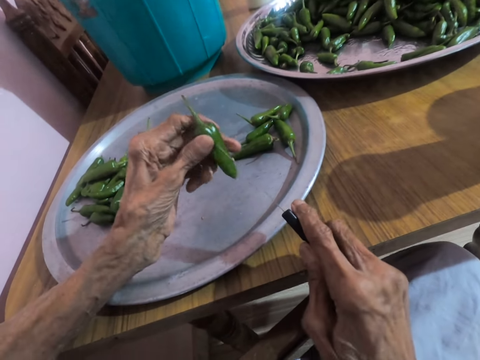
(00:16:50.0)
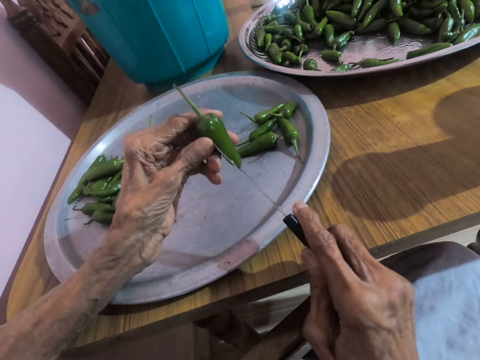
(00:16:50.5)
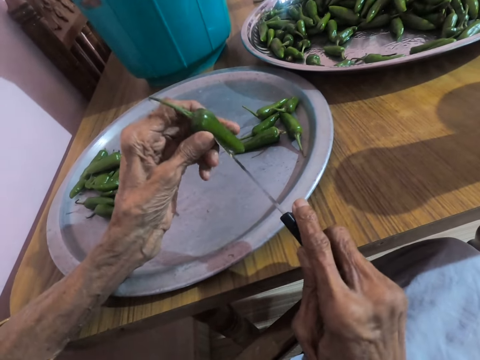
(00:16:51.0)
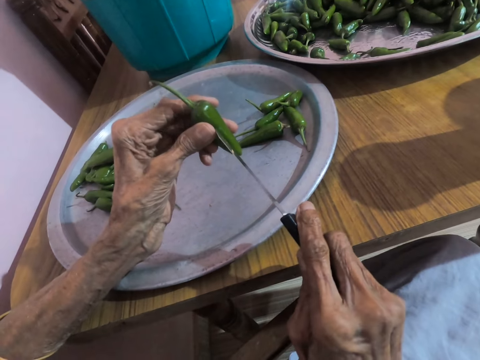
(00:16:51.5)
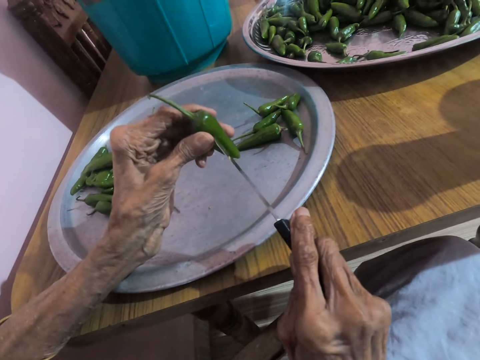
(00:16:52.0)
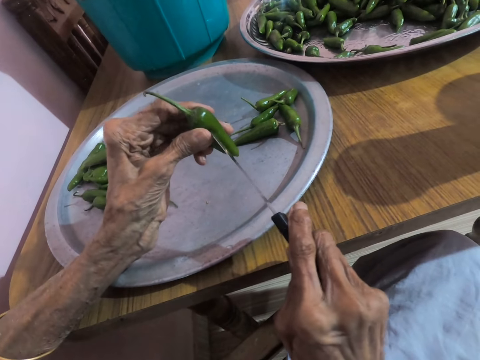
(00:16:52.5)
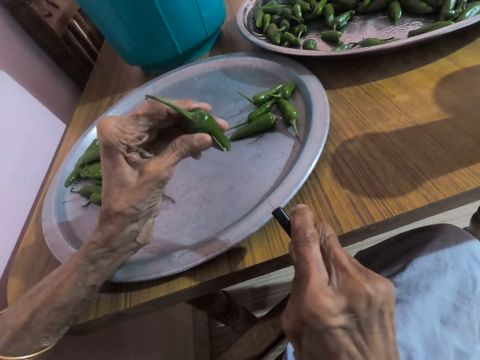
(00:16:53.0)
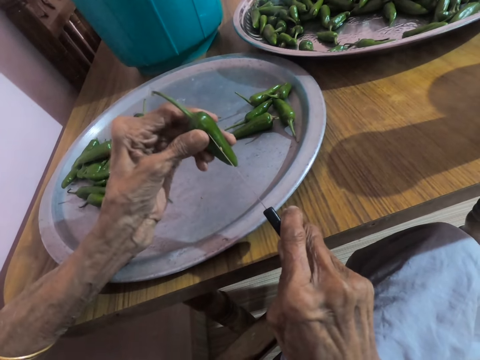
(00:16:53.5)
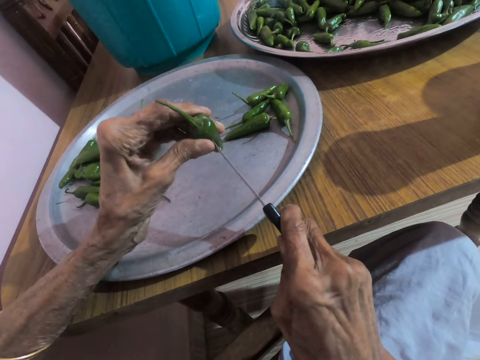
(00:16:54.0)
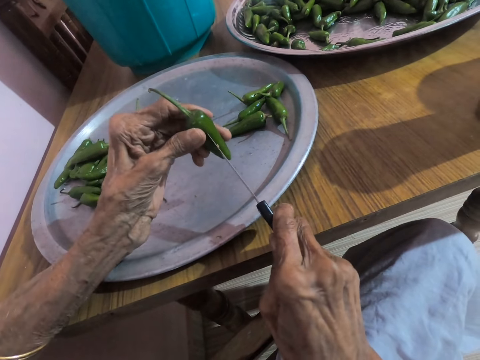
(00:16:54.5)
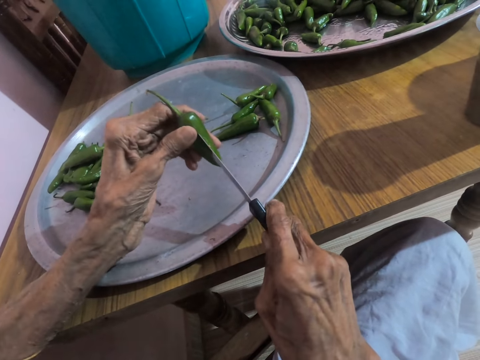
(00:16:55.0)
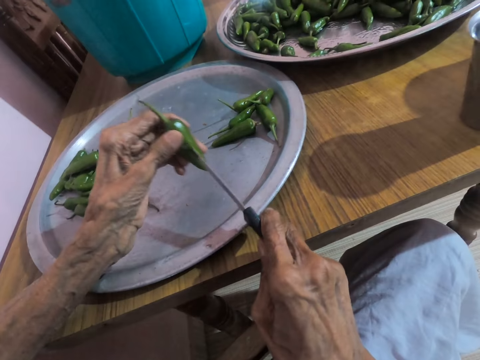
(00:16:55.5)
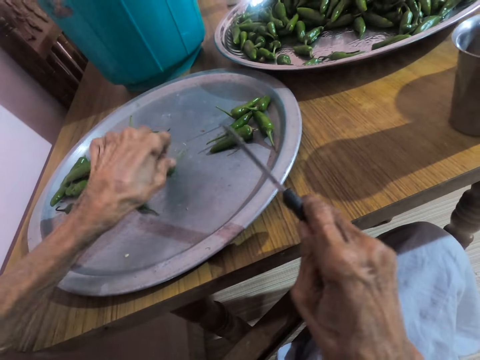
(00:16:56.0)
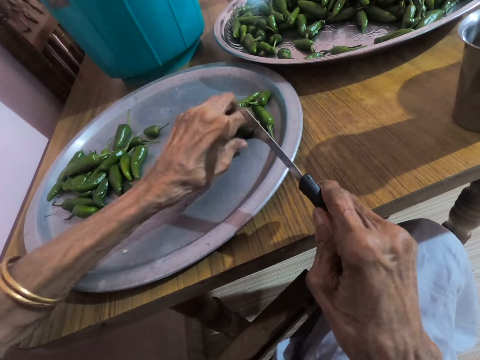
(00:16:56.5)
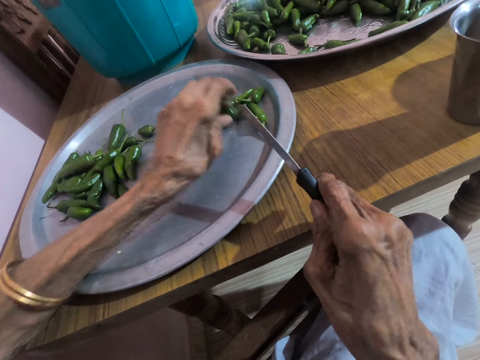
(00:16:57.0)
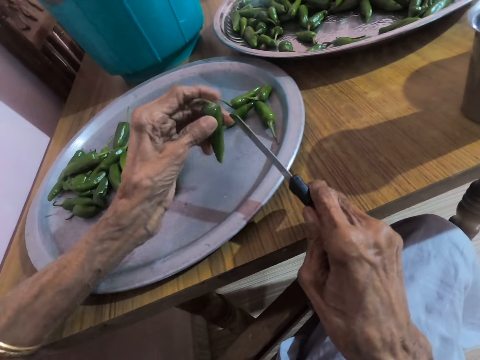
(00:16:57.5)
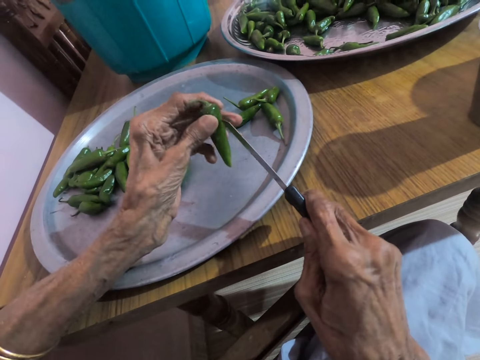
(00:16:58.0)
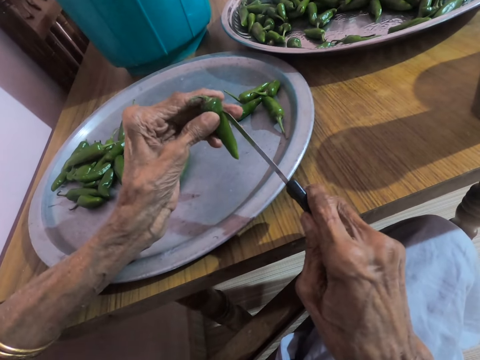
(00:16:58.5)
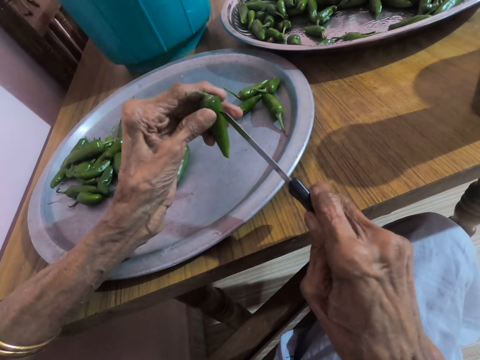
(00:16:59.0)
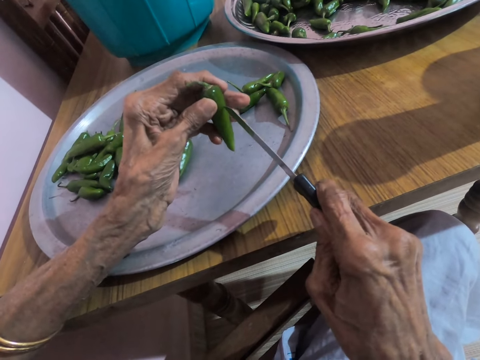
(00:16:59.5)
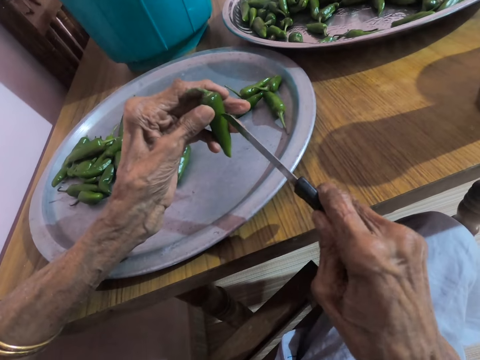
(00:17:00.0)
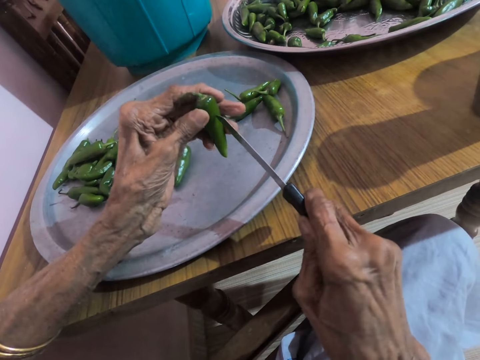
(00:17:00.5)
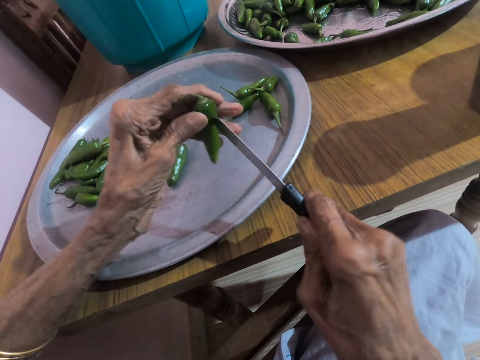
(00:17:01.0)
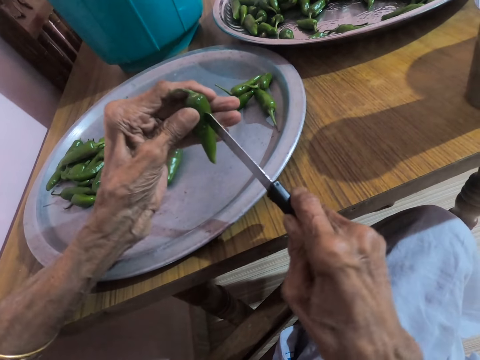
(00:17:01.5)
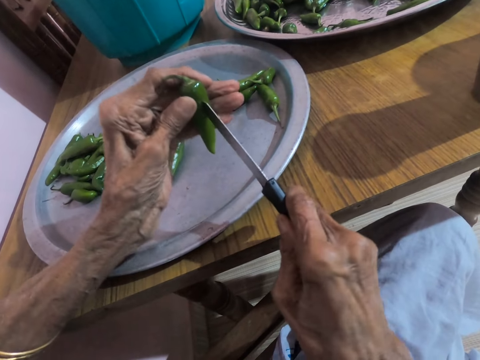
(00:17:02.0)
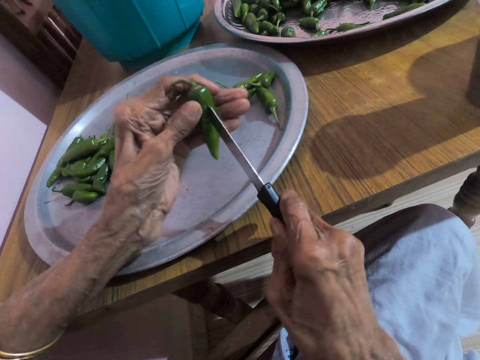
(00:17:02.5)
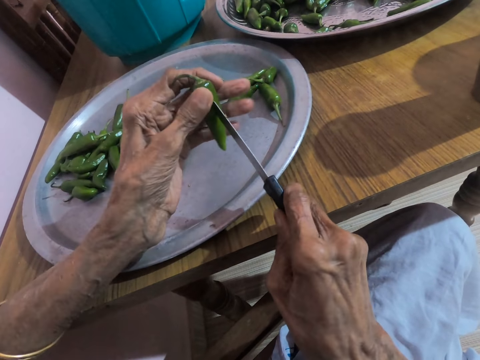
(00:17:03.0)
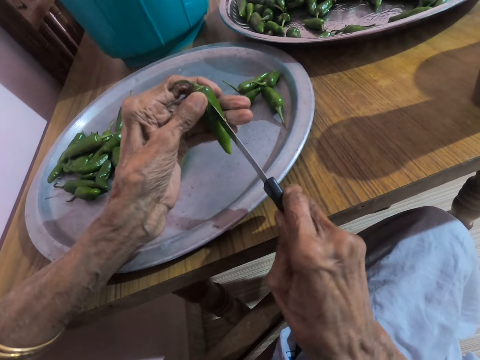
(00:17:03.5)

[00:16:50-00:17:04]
The camera wearer places the knife on the slender green pepper in her left hand with her right hand. She pierces the slender green pepper in her left hand with the knife in her right hand. She cuts the pepper in hand with the knife. She drops the slender green pepper on the tray on the table with her left hand. She picks the slender green pepper from the tray on the table with her left hand. She places the knife on the slender green pepper in her left hand with her right hand. She pierces the slender green pepper in her left hand with the knife in her right hand. She cuts the pepper in hand with the knife.

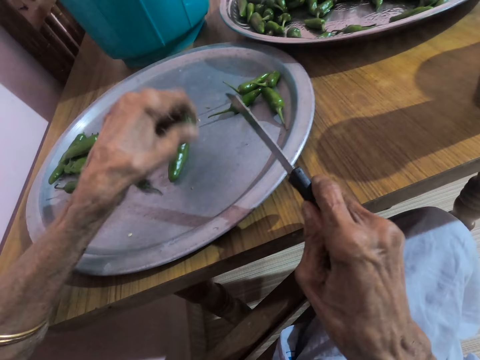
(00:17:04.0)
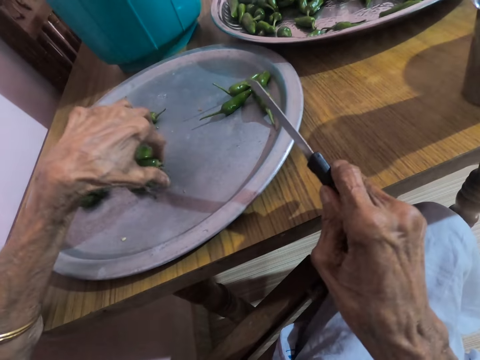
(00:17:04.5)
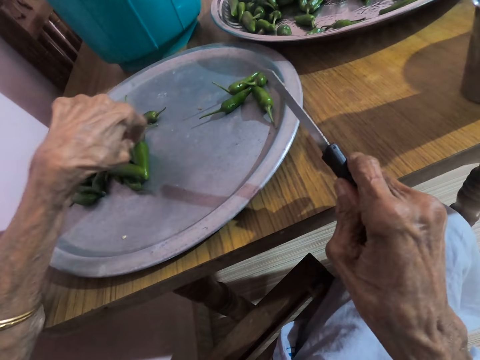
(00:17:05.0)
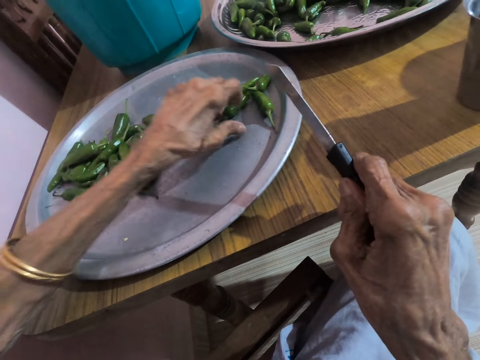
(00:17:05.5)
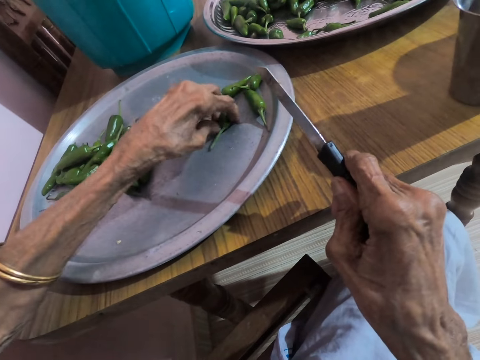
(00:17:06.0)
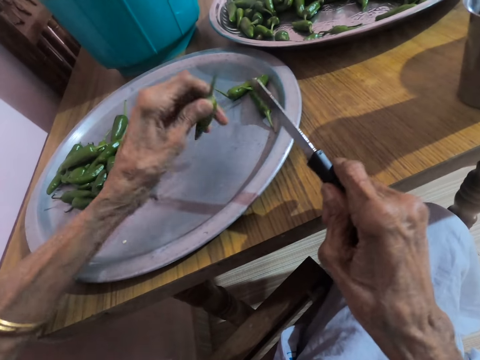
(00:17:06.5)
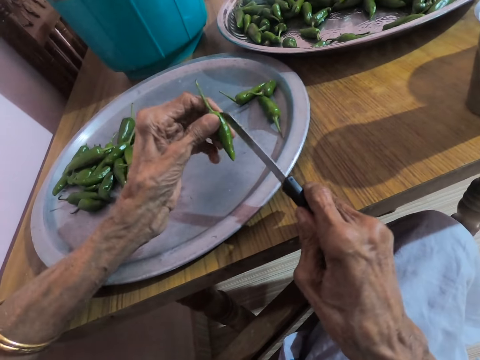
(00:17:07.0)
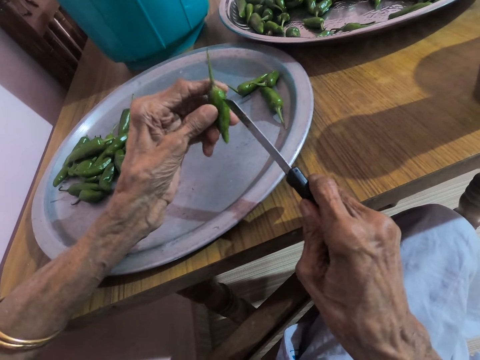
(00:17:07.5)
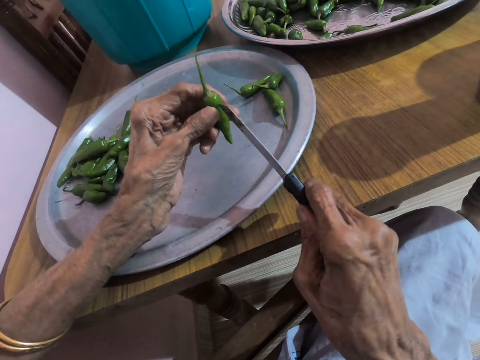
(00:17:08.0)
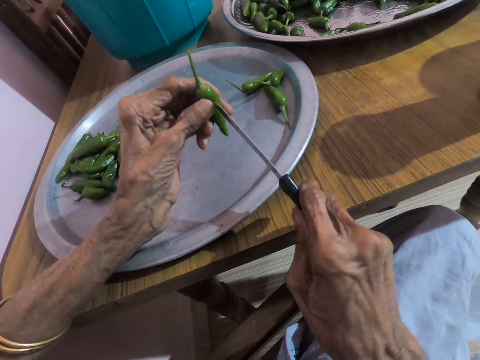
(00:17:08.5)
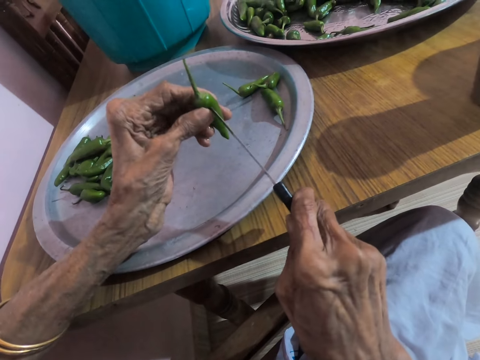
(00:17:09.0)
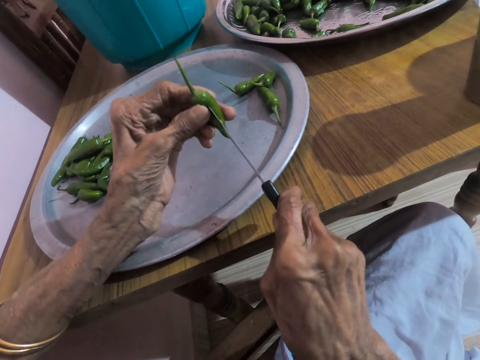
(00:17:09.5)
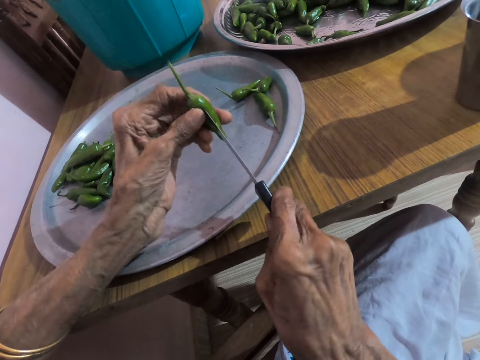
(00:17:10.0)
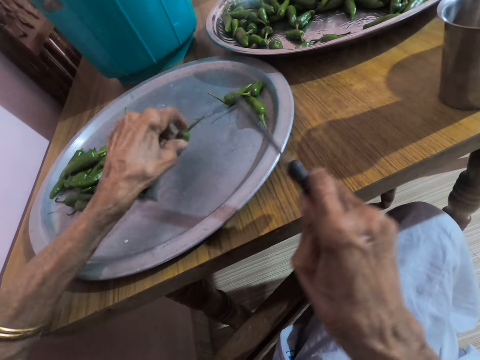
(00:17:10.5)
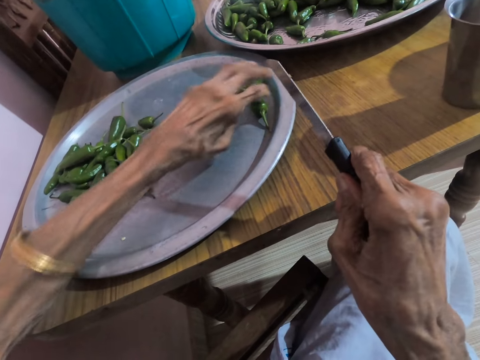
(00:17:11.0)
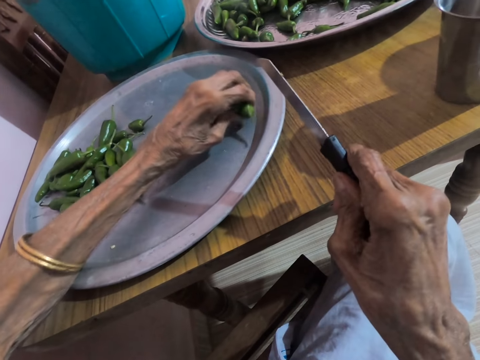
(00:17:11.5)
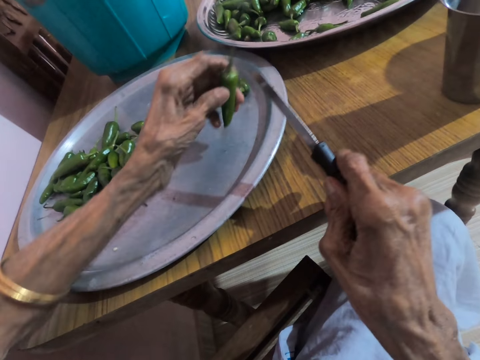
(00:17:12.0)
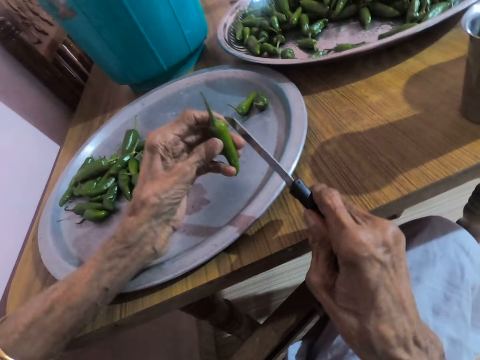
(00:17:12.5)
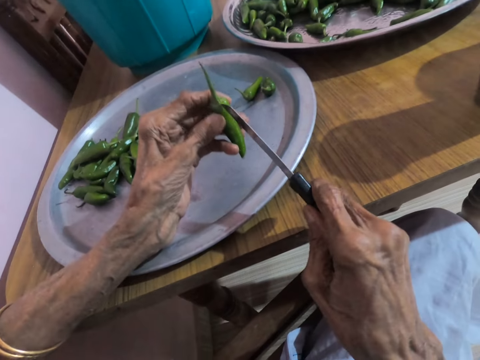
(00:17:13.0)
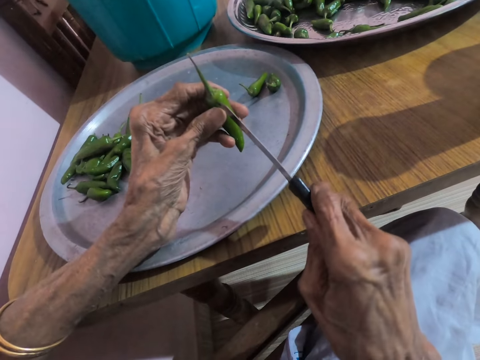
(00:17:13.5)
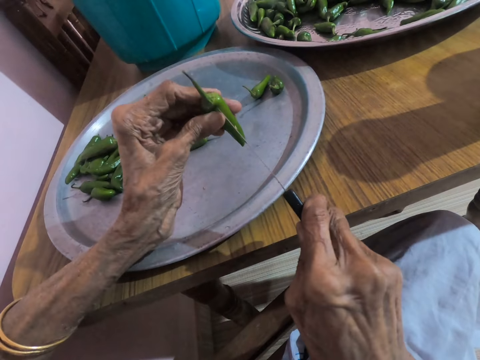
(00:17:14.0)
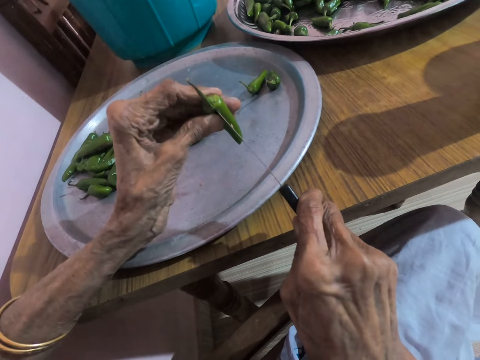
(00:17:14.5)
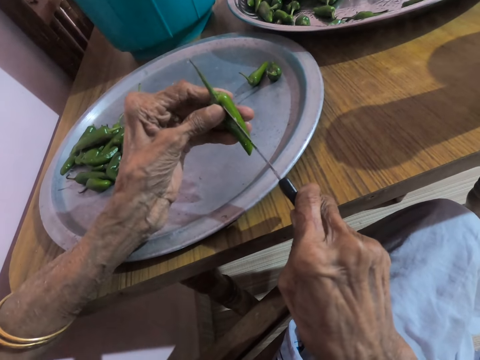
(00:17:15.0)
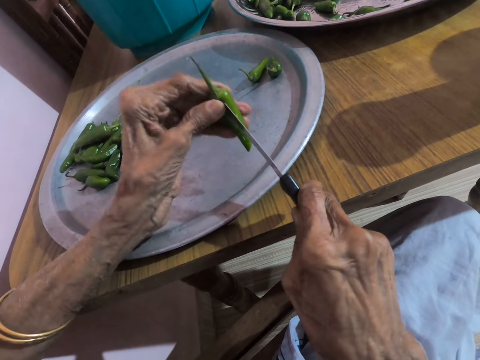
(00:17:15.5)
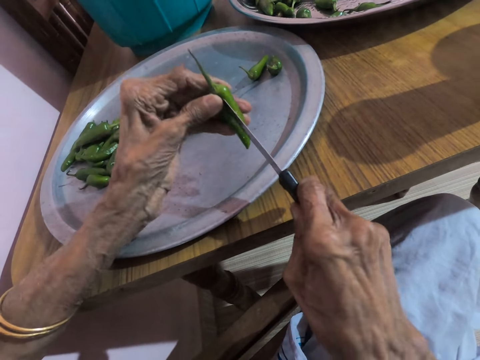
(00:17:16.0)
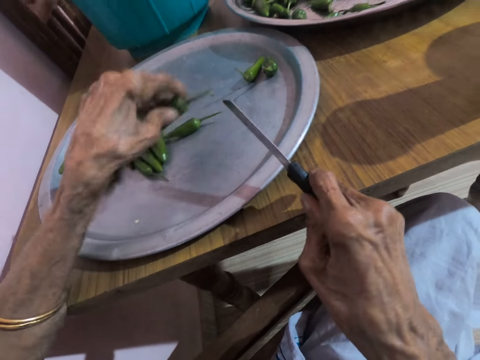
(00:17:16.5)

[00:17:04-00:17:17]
The camera wearer moves the slender green pepper on the tray on the table with her left hand. She drops the slender green pepper on the tray on the table with her left hand. She adjusts the slender green pepper on the tray on the table with her left hand. She picks the slender green pepper from the tray on the table with her left hand. She places the knife on the slender green pepper in her left hand with her right hand. She pierces the slender green pepper in her left hand with the knife in her right hand. She cuts the pepper in hand with the knife. She drops the slender green pepper on the tray on the table with her left hand. She picks the slender green pepper from the tray on the table with her left hand. She places the knife on the slender green pepper in her left hand with her right hand. She pierces the slender green pepper in her left hand with the knife in her right hand. She cuts the pepper in hand with the knife.
